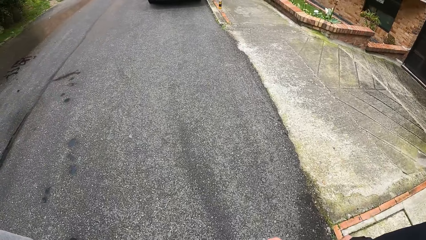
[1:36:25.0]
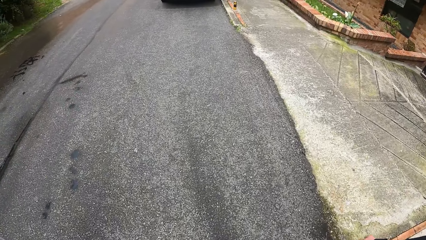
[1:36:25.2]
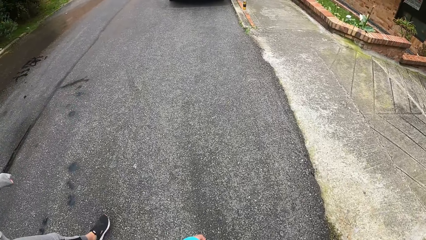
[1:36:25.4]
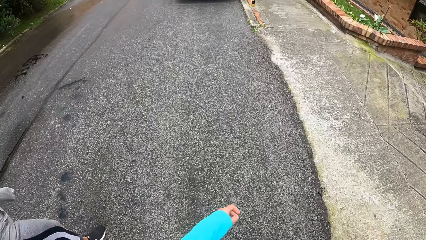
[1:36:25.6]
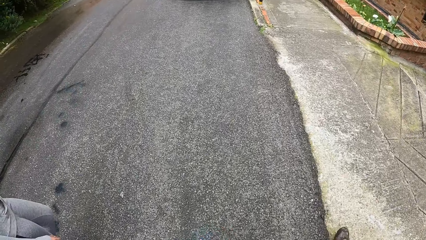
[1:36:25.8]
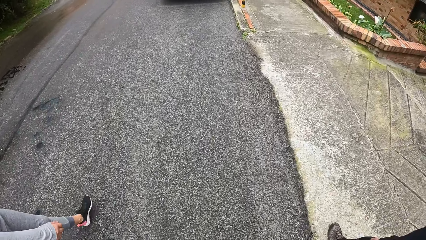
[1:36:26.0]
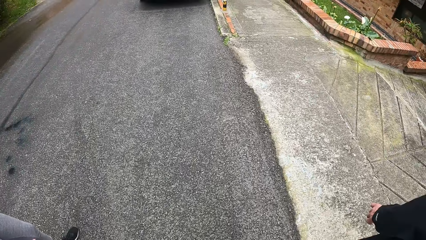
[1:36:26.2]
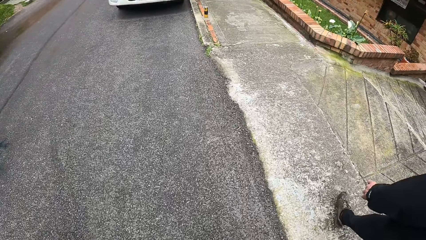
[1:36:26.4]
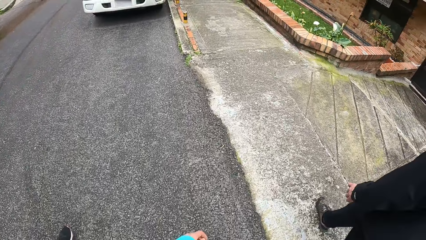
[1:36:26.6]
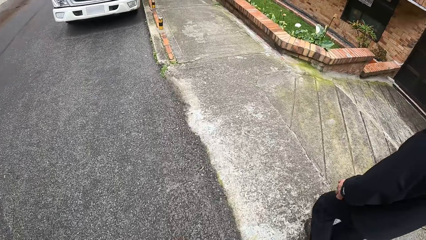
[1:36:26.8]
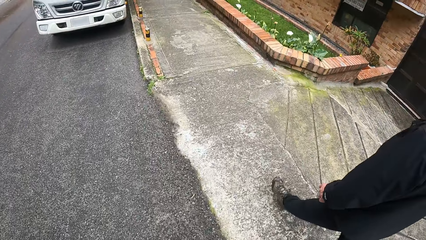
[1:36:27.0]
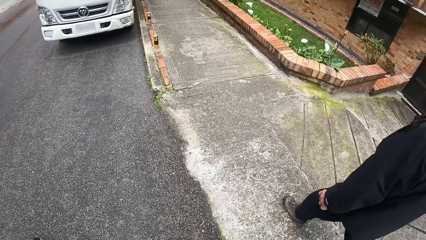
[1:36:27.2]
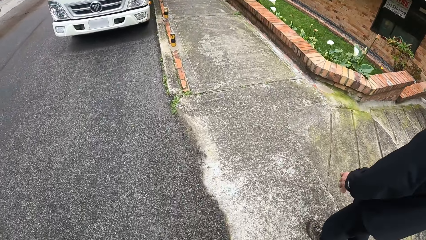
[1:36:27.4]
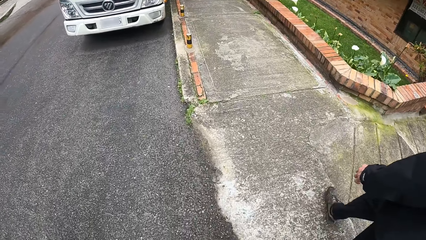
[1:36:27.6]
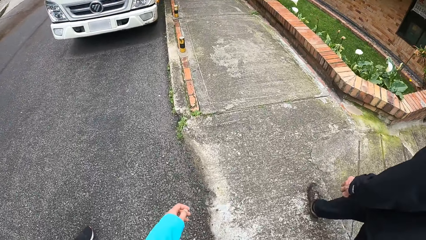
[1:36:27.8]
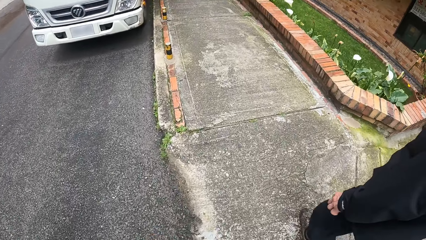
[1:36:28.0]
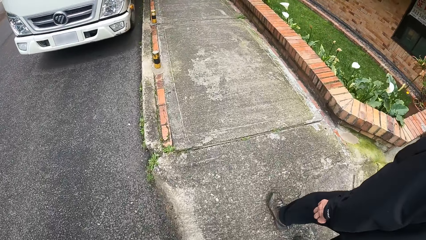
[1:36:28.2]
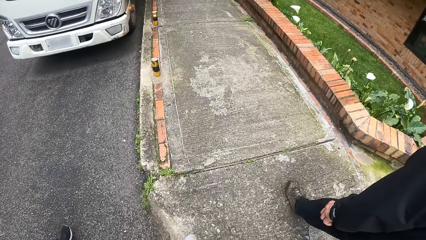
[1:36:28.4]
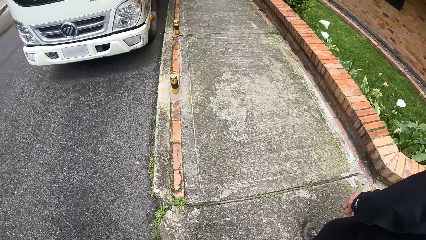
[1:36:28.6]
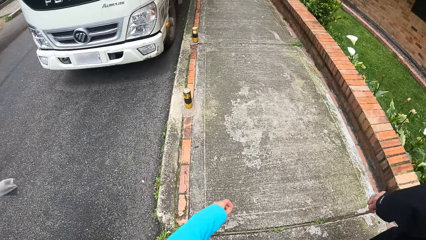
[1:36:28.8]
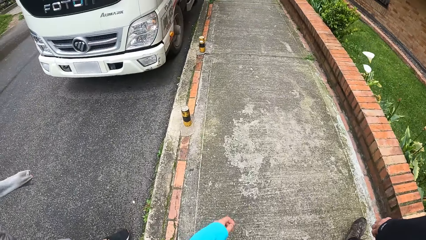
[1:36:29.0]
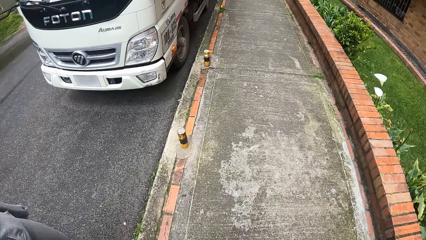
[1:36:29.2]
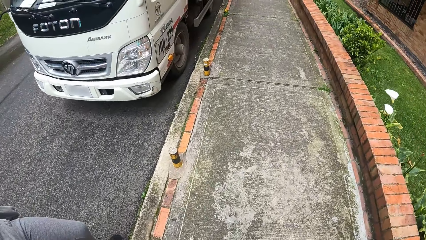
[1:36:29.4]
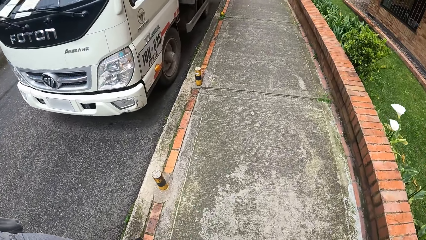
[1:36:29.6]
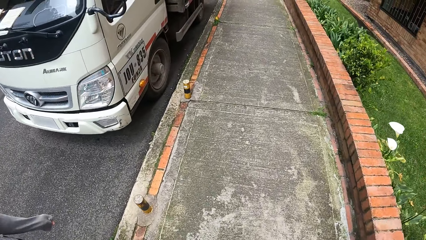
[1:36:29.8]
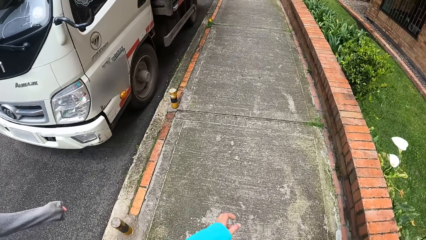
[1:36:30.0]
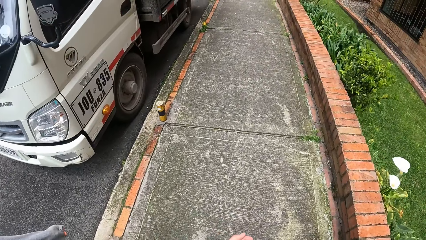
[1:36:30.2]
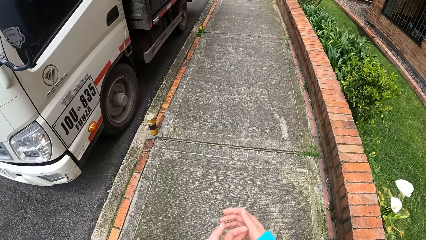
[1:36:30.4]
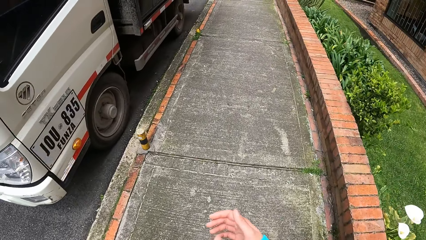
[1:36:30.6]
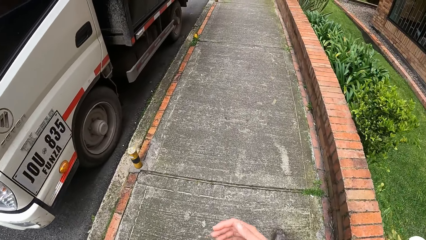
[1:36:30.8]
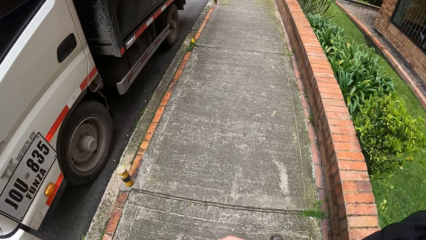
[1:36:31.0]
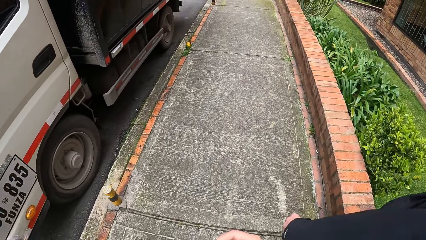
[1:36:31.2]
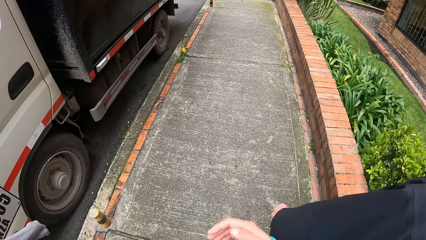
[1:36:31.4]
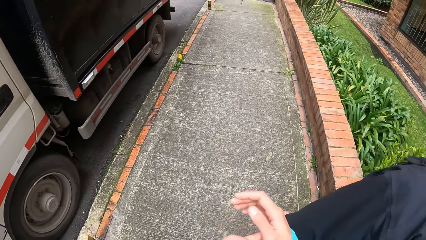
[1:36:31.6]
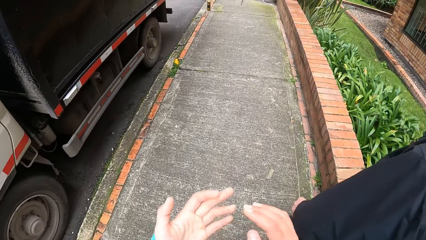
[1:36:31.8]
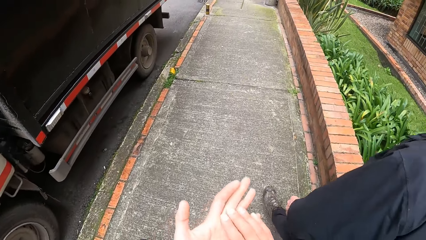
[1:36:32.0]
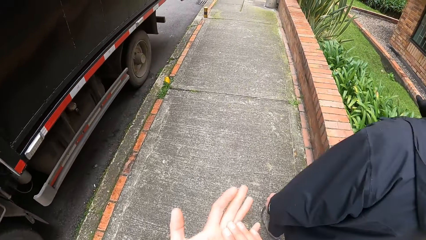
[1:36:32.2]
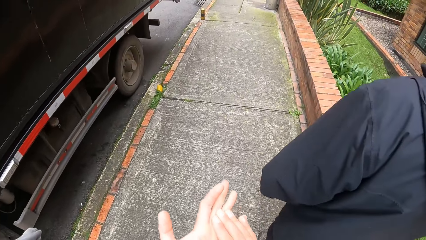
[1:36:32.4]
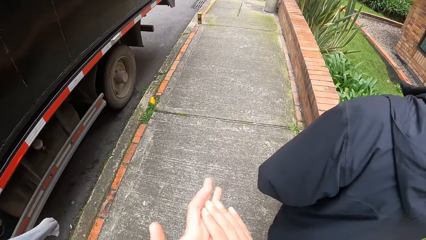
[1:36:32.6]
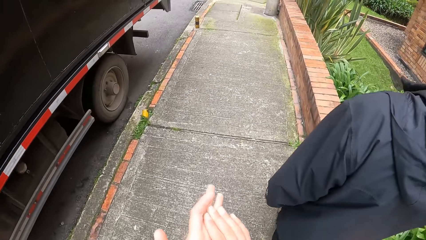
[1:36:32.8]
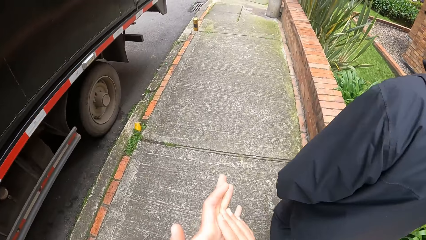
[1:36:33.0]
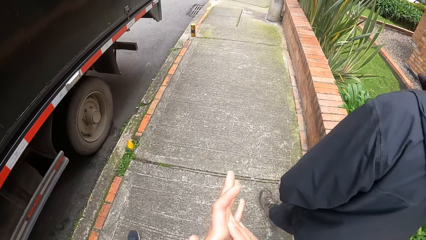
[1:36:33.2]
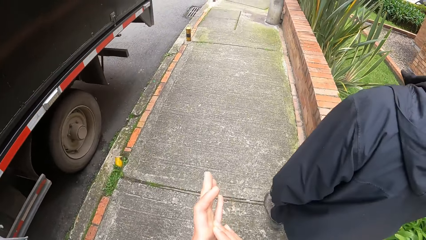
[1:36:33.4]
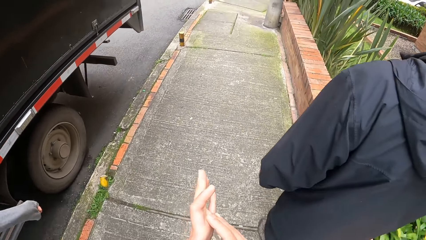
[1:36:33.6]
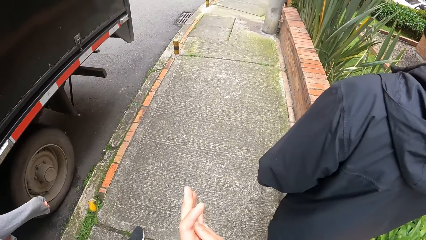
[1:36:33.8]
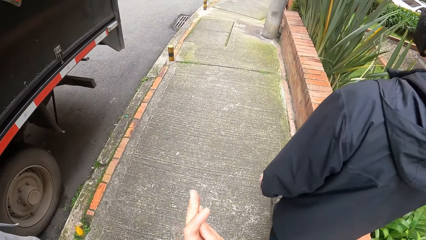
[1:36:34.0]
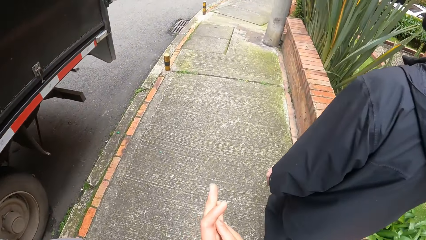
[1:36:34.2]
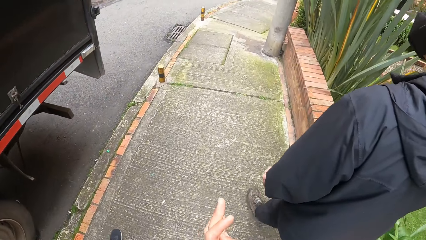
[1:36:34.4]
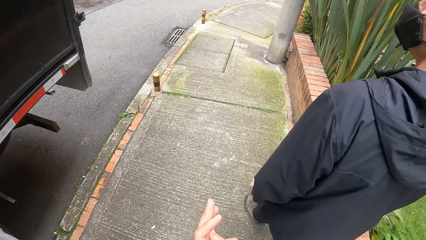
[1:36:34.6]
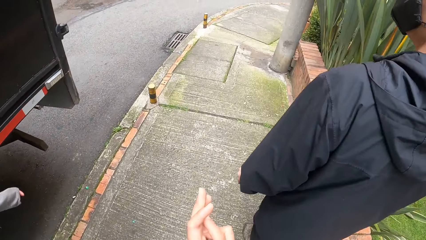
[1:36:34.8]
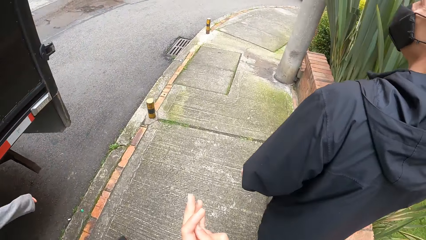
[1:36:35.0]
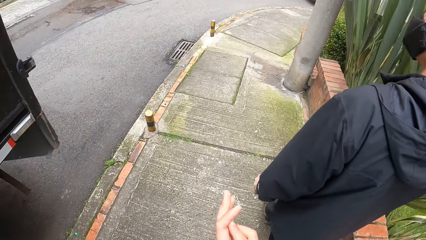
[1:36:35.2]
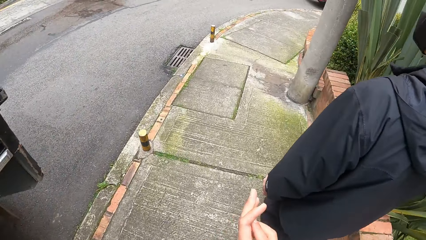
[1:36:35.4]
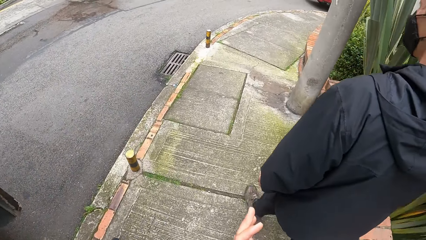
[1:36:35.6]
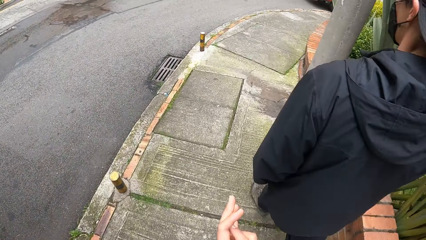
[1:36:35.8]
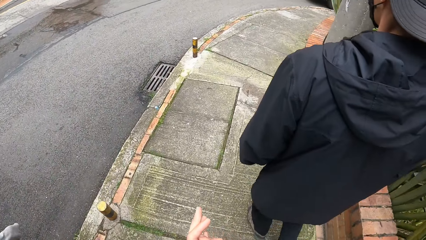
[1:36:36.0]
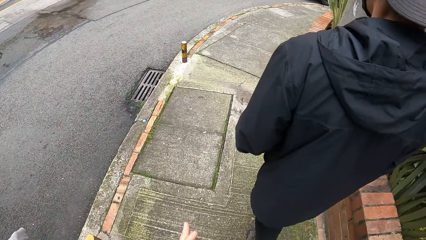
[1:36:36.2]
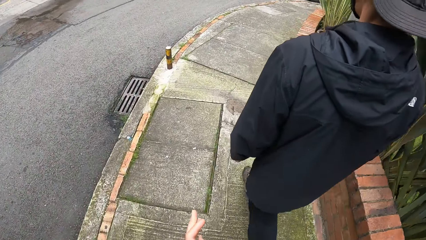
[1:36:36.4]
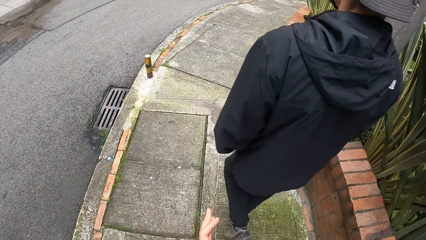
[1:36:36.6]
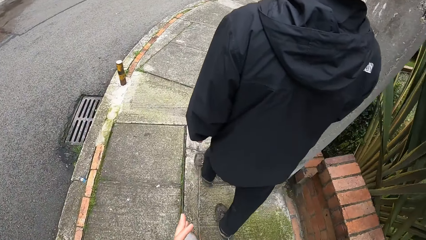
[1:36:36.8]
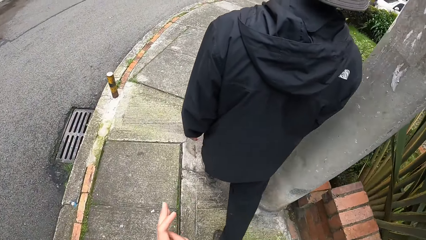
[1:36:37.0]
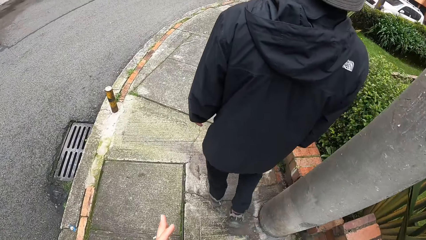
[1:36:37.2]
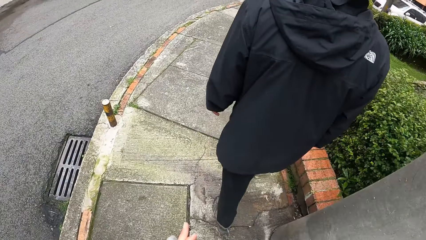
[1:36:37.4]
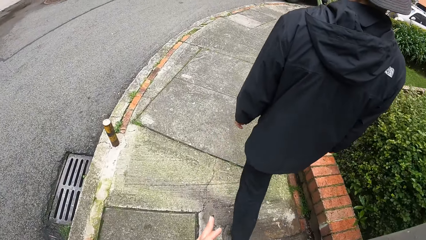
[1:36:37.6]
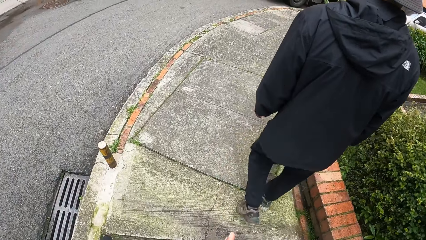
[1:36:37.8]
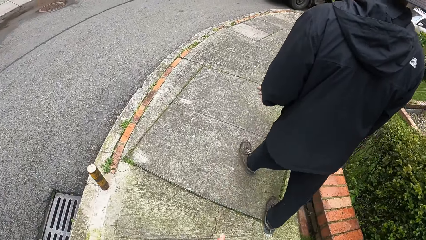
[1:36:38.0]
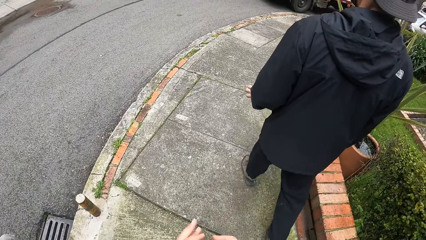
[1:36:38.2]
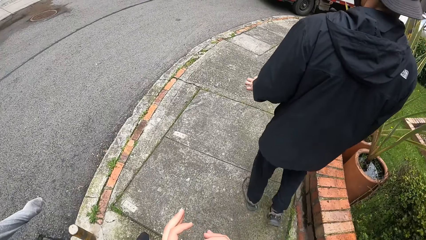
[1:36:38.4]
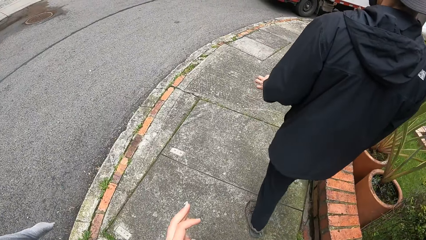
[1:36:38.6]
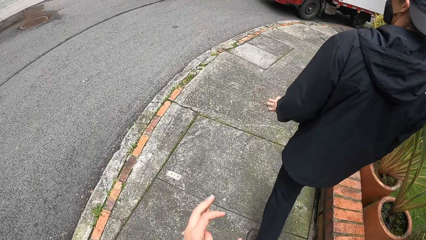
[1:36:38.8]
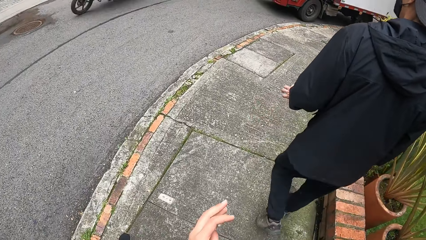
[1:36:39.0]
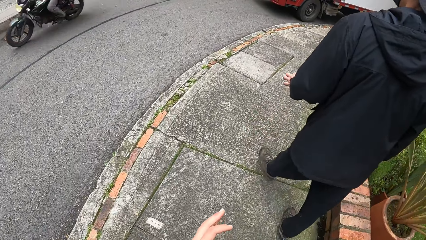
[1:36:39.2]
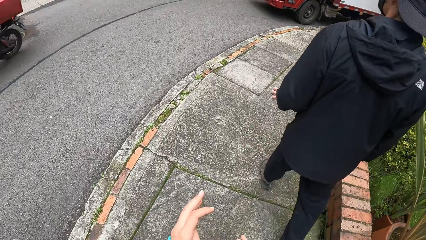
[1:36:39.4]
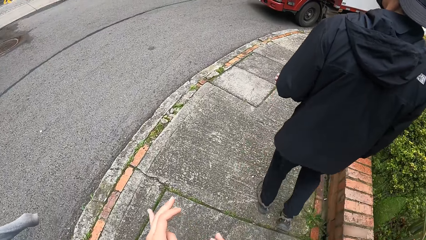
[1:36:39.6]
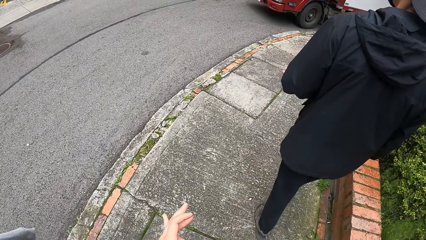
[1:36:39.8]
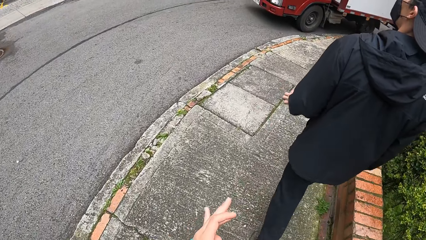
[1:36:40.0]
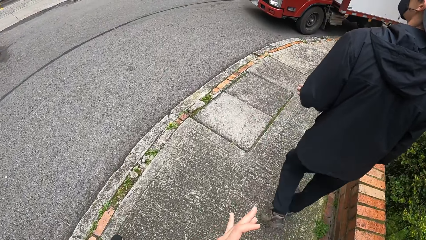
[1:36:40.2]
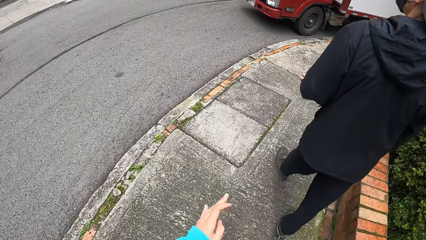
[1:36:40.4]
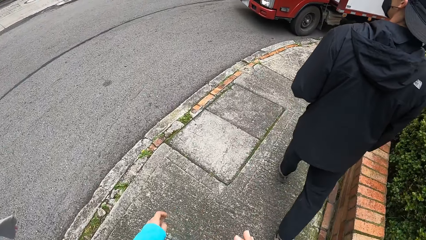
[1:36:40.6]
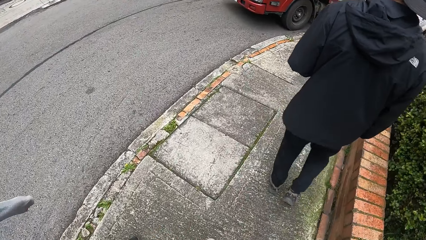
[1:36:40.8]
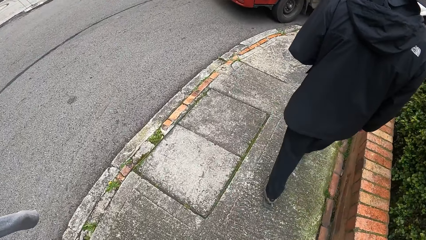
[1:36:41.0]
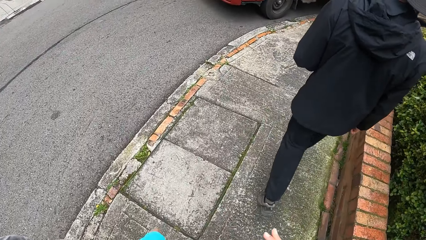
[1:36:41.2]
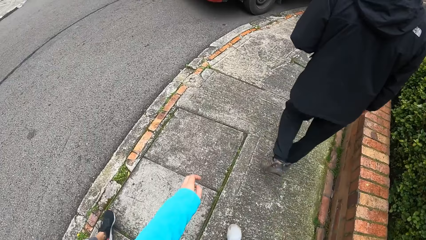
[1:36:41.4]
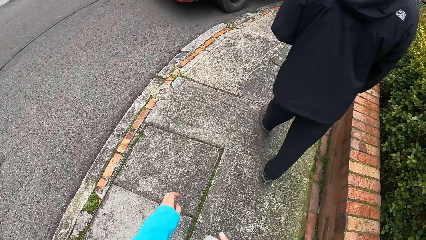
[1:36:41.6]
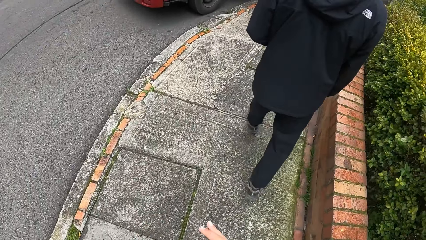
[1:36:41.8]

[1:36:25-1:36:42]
The camera wearer moves both hands. A man on a bike drives past the camera wearer, the woman and the other man.
